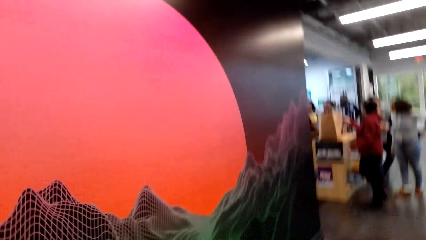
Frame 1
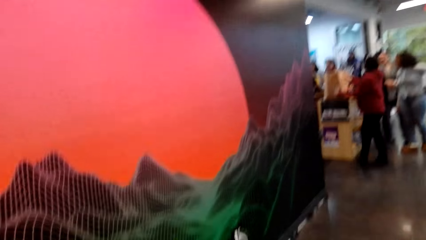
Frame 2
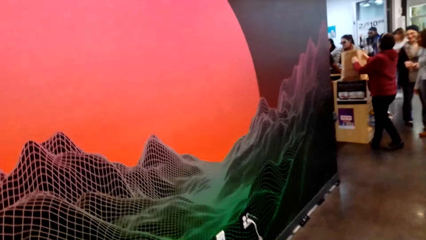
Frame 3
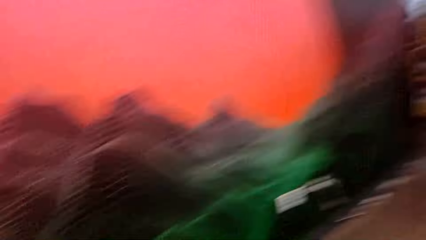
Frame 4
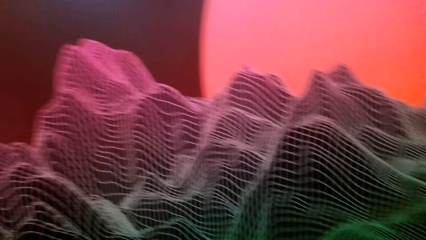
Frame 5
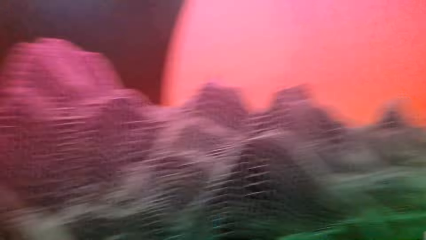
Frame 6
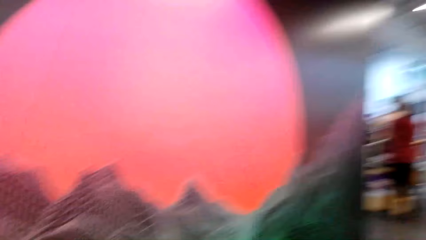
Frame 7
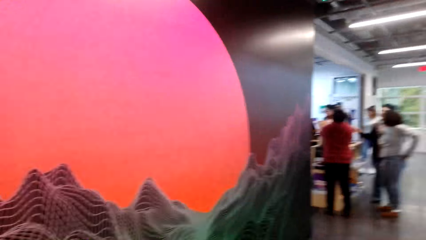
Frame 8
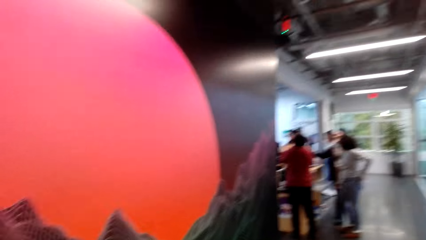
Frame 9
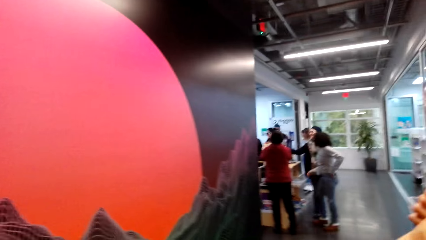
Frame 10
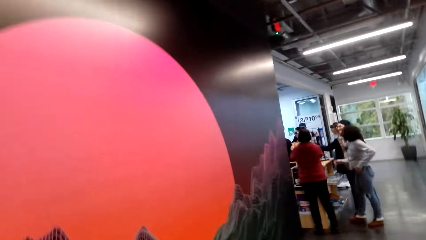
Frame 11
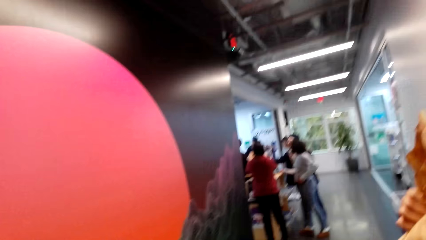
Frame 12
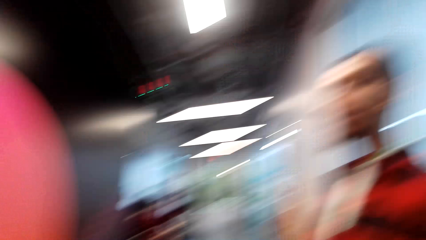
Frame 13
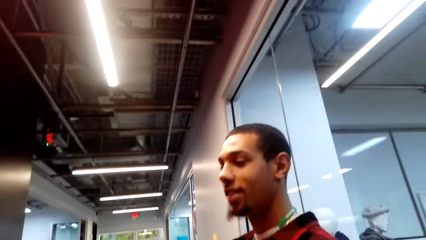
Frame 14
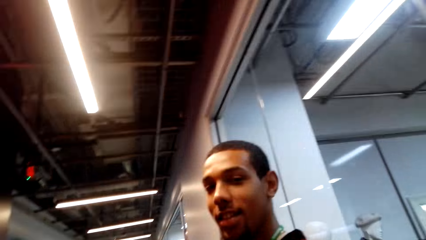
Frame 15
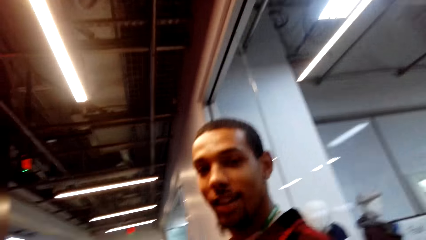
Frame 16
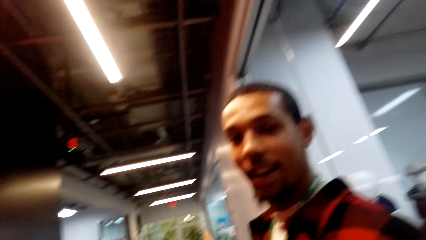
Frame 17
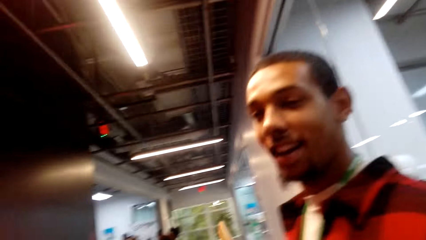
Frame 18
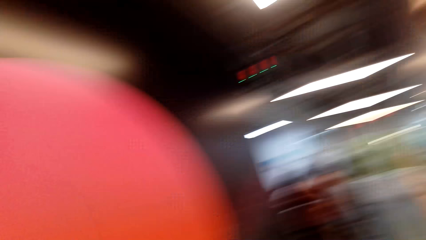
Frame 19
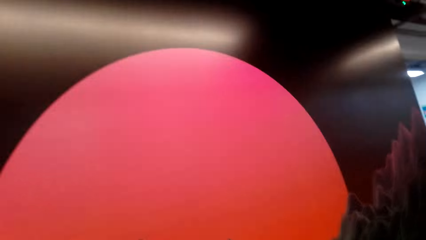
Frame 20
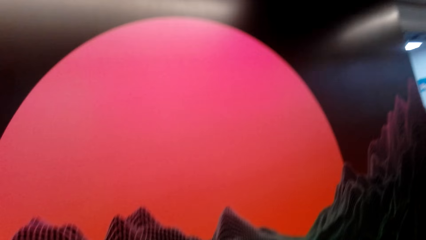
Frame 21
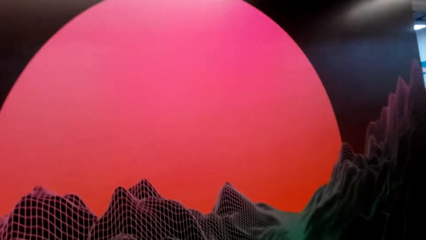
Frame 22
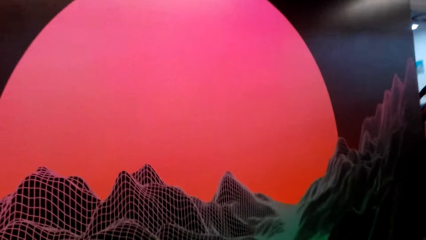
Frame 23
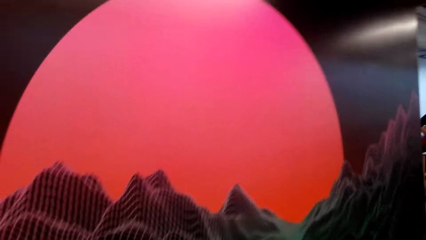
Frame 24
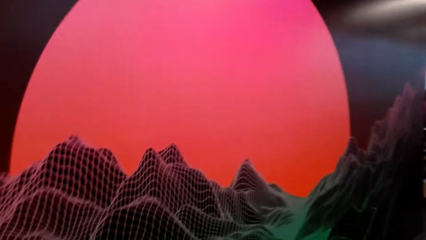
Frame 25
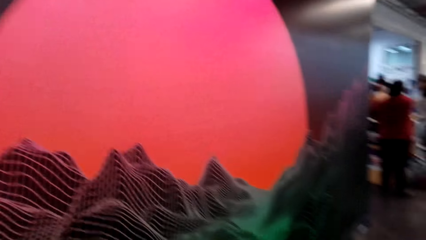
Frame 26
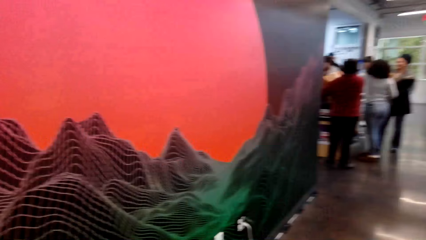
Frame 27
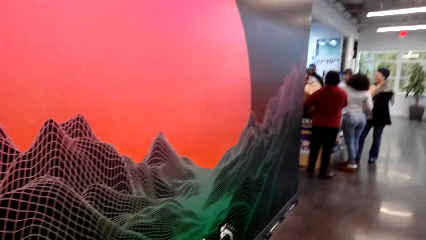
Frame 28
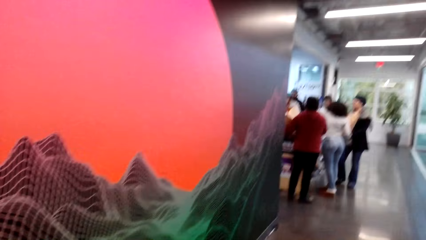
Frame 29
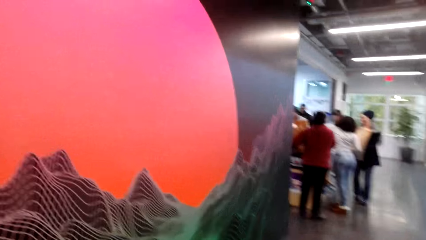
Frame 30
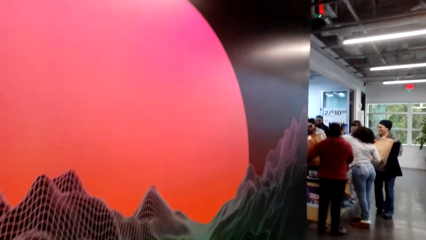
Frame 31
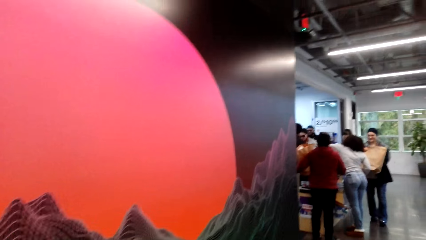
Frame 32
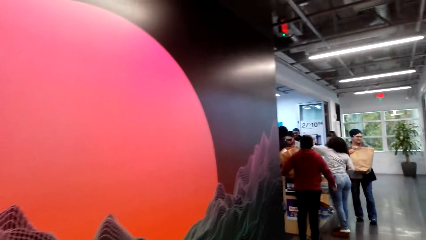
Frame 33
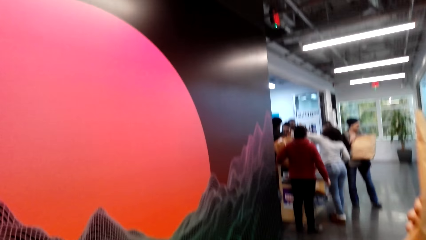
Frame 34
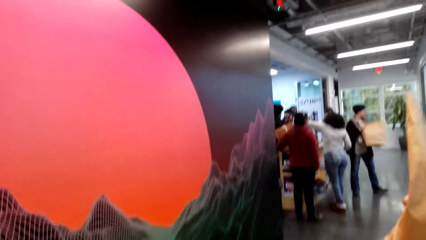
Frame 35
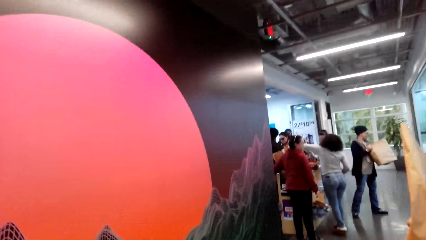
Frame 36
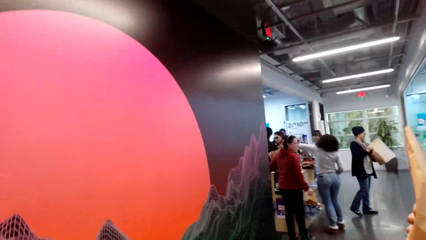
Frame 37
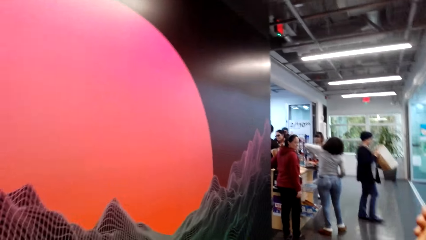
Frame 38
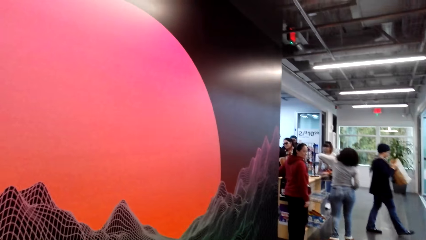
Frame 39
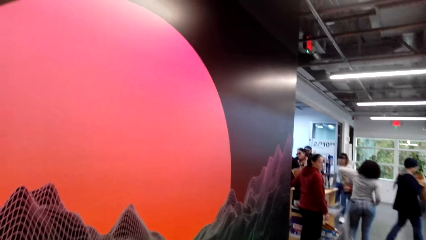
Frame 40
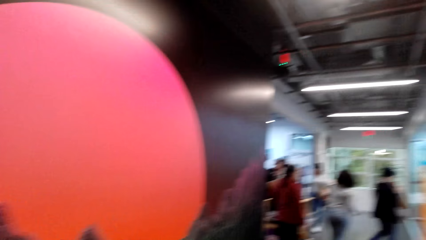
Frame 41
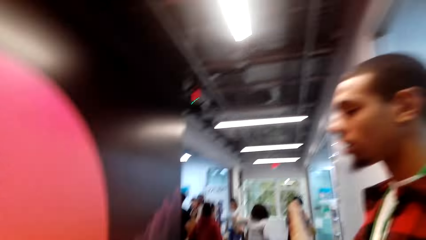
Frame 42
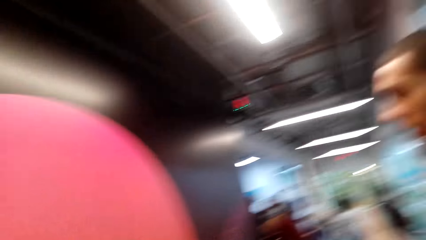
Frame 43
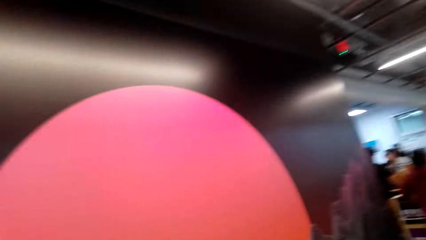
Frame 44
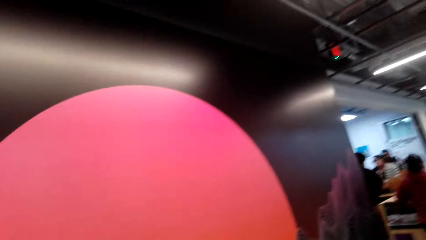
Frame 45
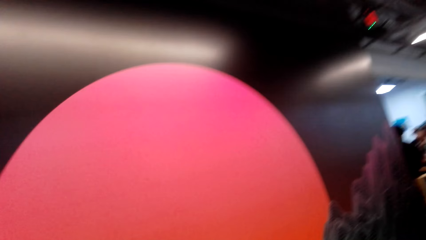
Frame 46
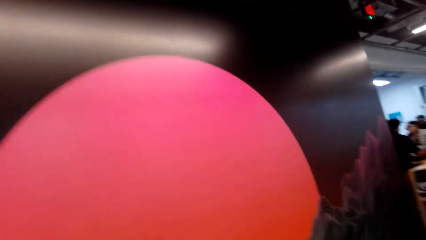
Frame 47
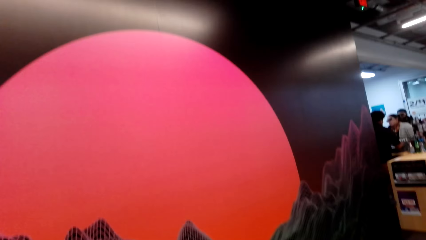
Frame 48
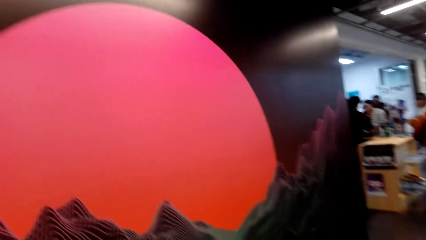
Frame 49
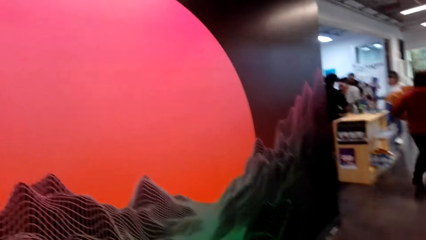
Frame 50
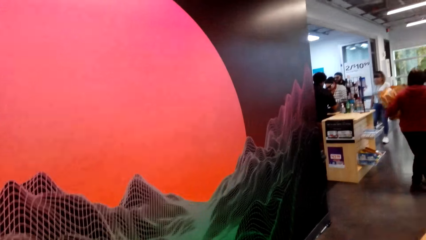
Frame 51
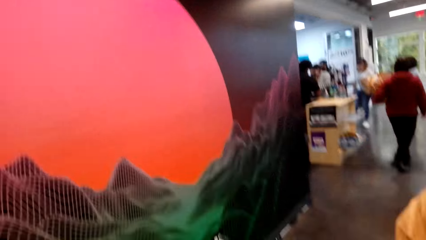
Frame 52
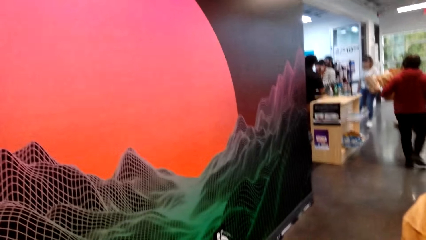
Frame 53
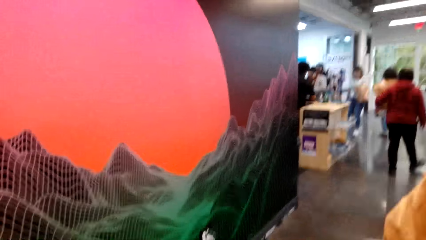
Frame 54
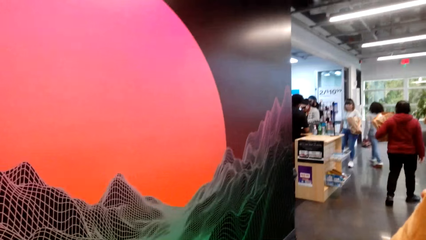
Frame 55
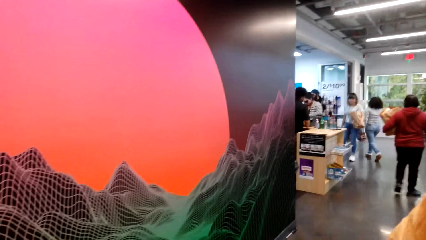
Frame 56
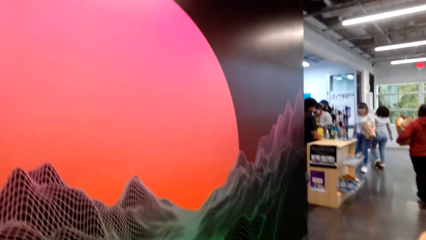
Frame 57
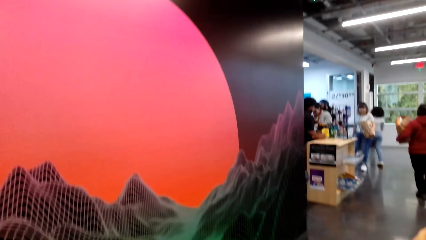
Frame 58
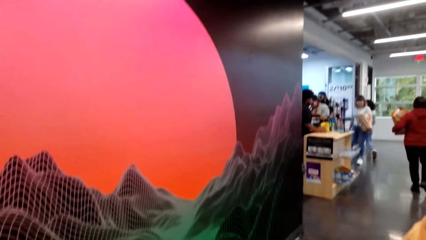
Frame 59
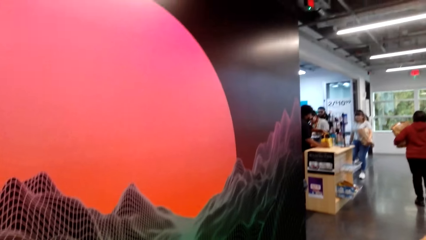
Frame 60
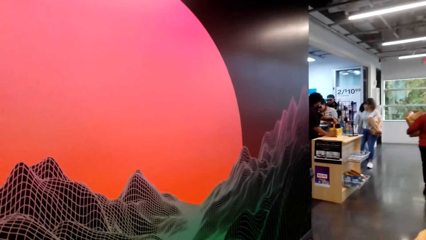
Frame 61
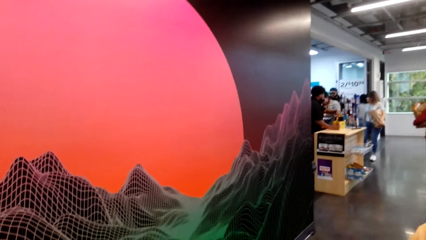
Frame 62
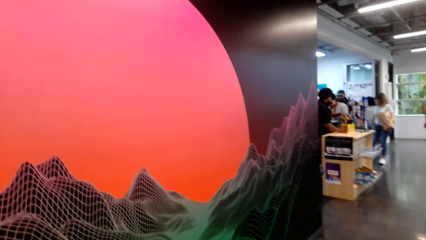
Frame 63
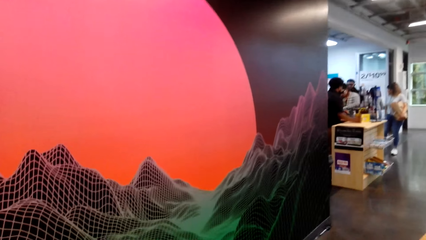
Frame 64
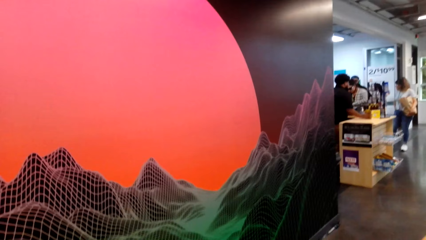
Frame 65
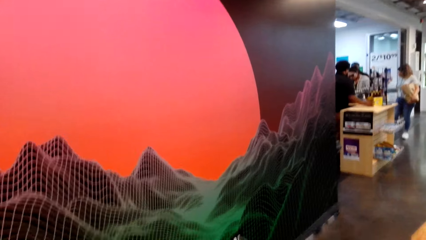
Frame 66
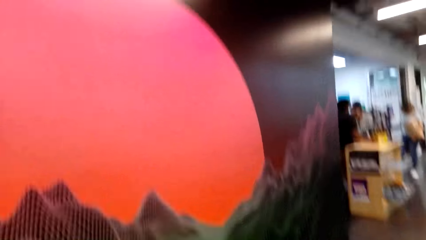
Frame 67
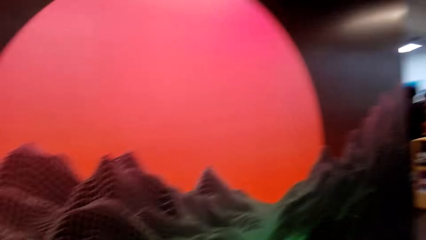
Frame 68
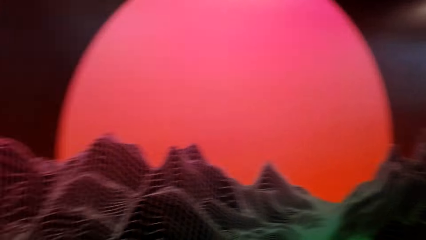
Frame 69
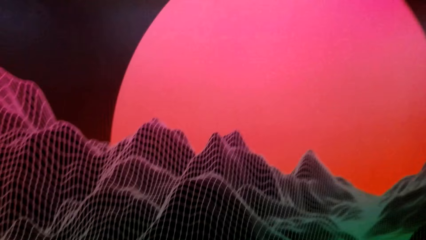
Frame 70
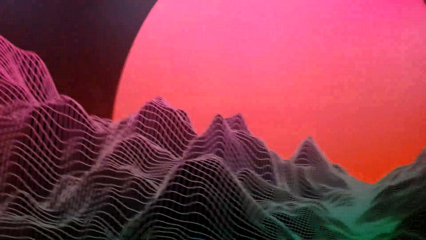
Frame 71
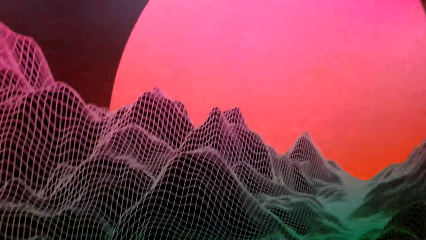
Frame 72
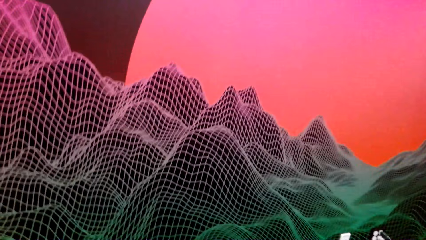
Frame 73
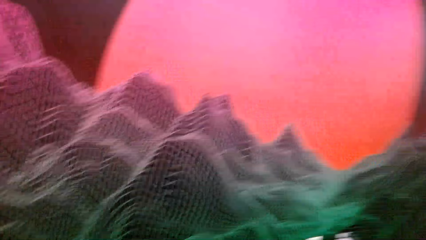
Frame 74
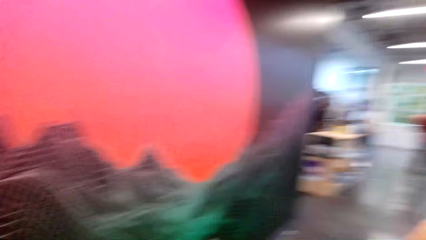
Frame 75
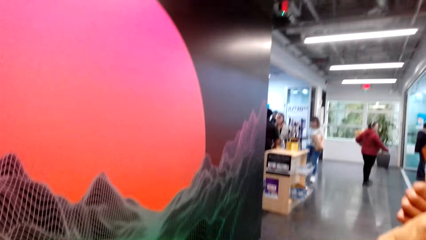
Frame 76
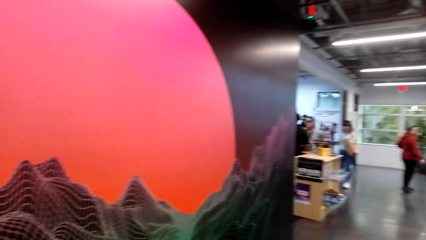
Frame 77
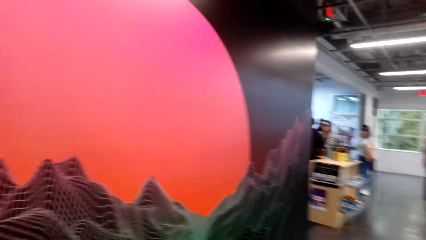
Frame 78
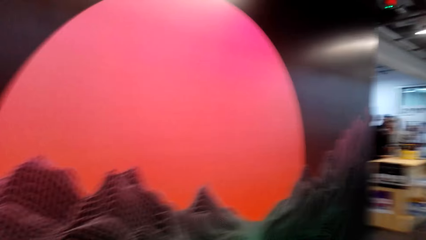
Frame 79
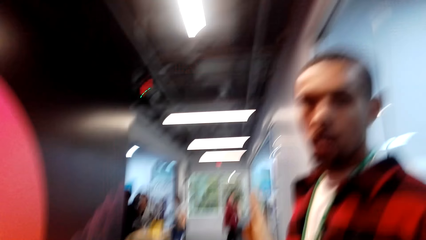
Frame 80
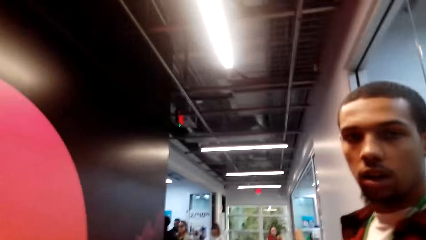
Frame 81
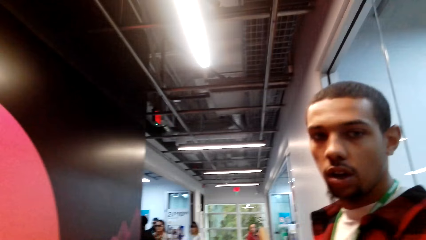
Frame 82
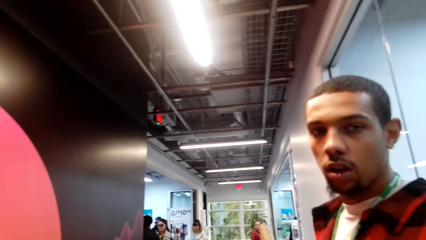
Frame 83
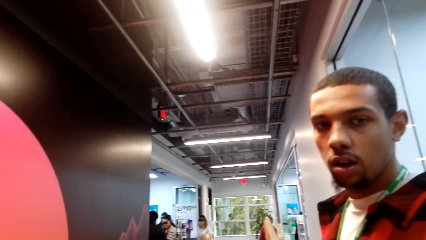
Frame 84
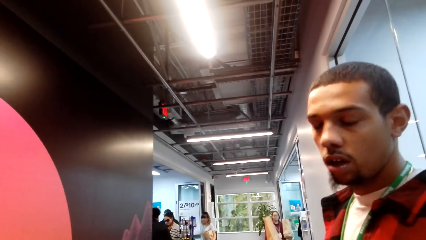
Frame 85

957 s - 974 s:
The camera wearer looks around the mall. They stare at a person. A man converses with the camera wearer. The camera wearer looks around the mall. The camera wearer and another person stare at the artificial mountain and the sun on the wall. The camera wearer looks around the mall. They stare at the first person.
